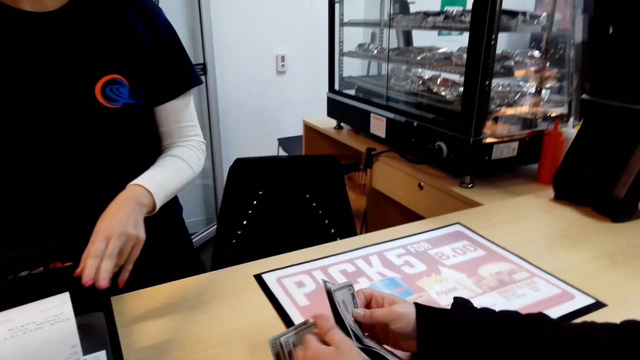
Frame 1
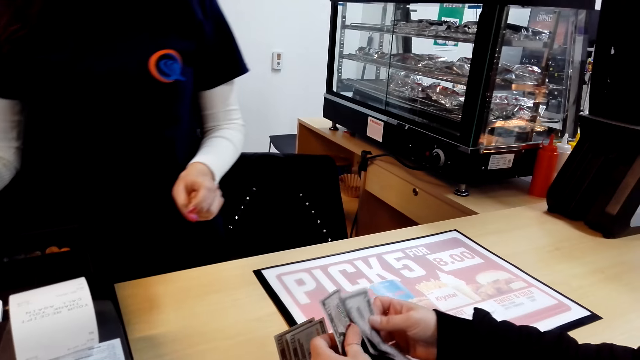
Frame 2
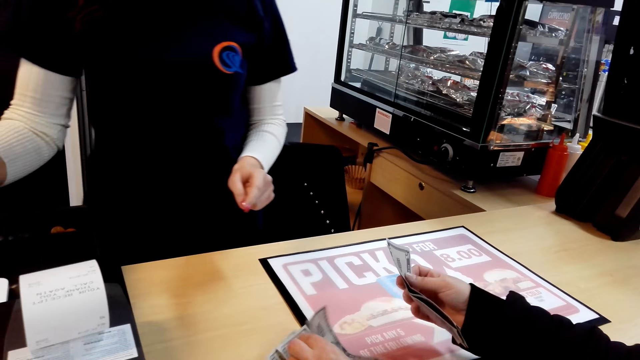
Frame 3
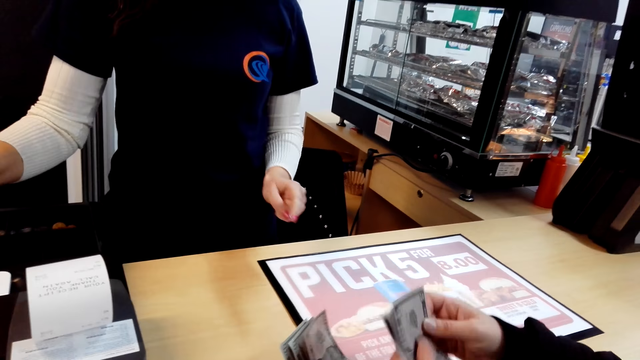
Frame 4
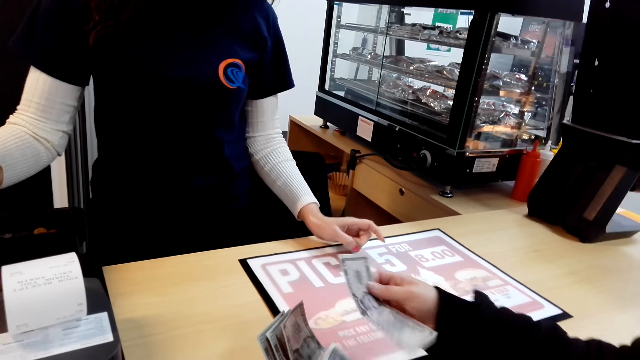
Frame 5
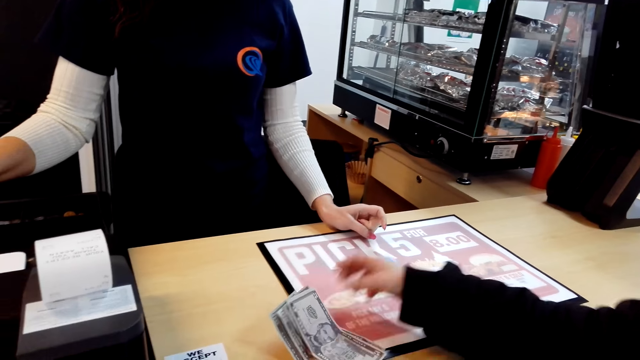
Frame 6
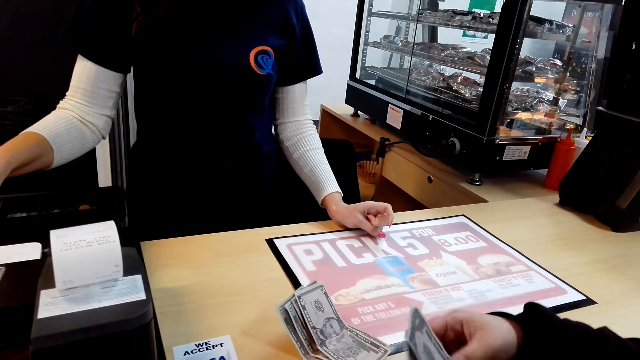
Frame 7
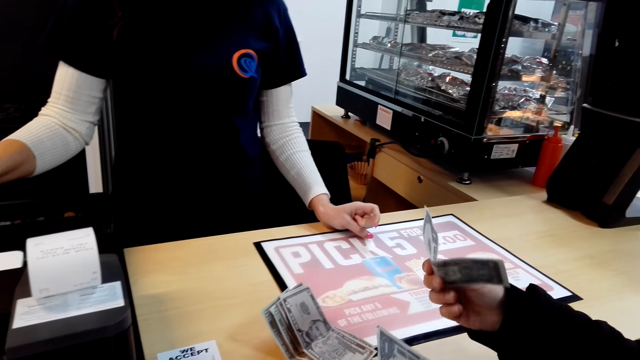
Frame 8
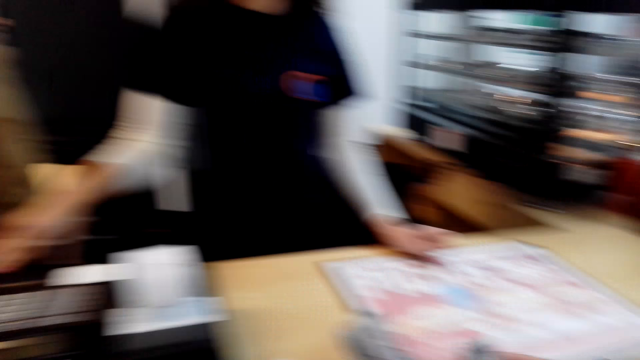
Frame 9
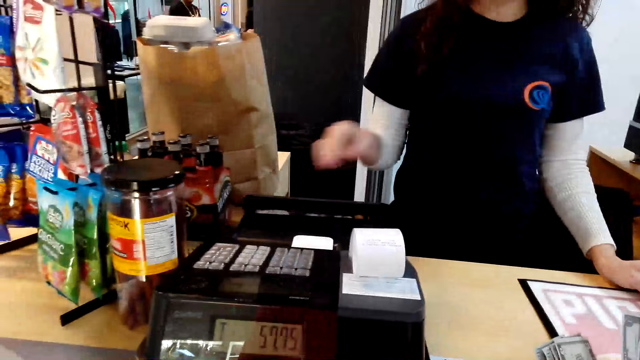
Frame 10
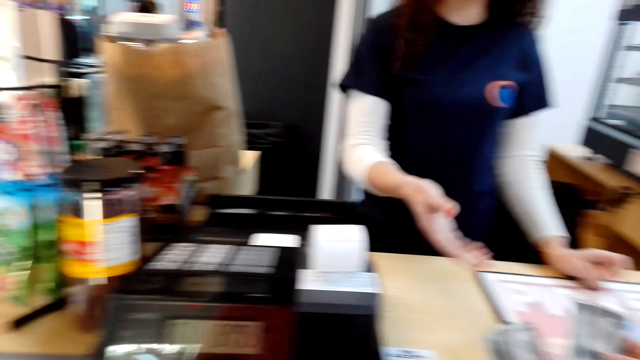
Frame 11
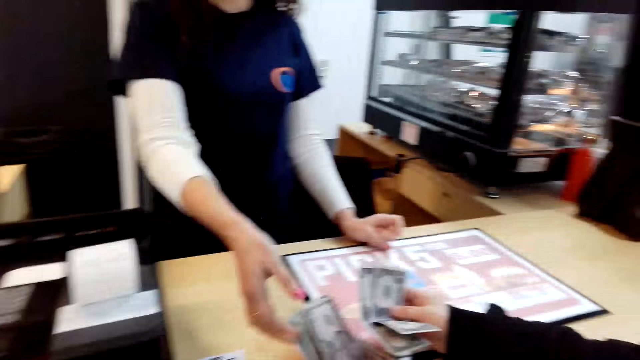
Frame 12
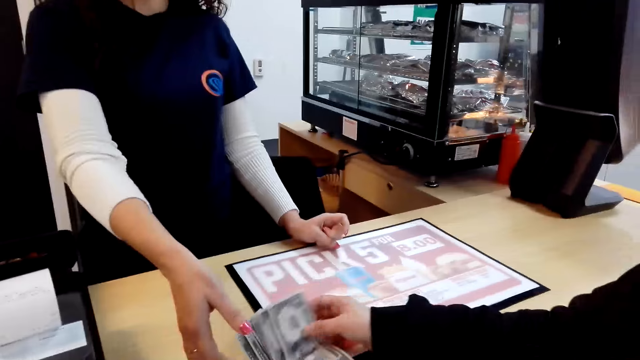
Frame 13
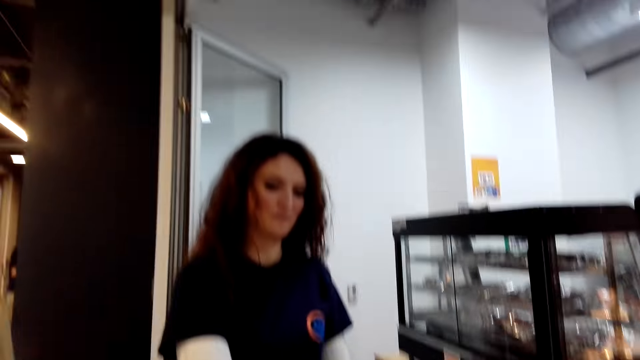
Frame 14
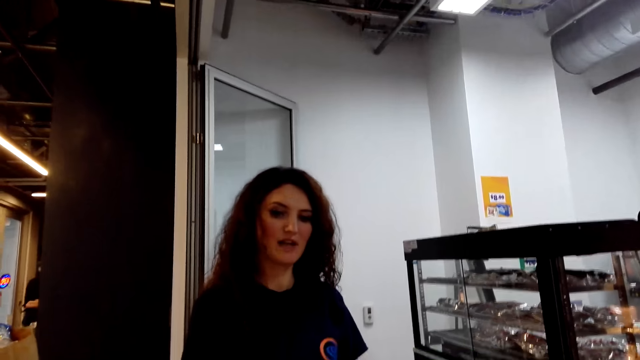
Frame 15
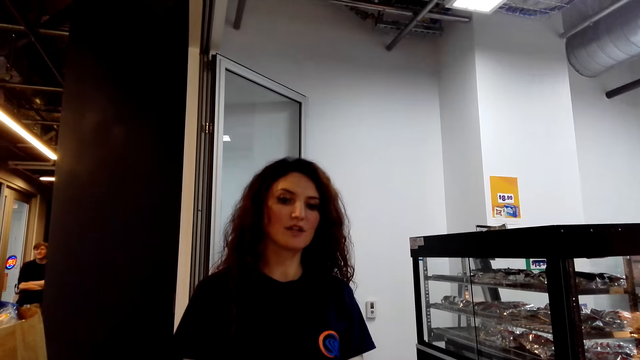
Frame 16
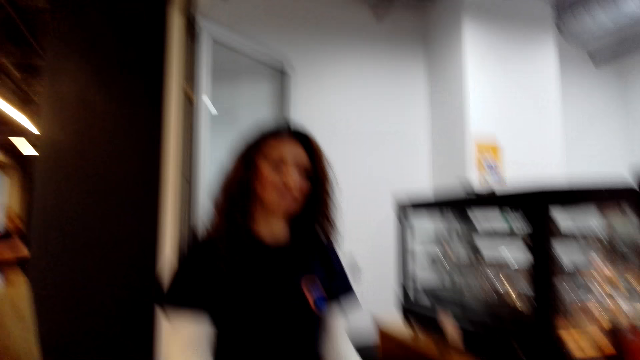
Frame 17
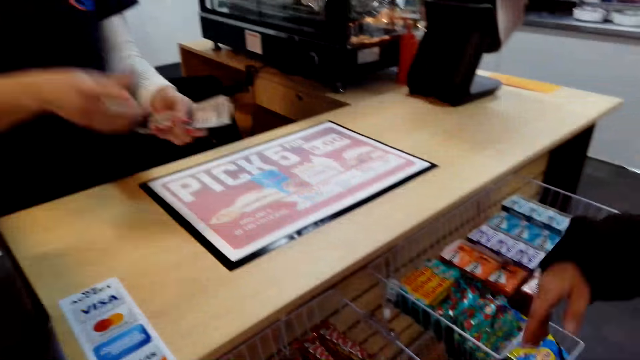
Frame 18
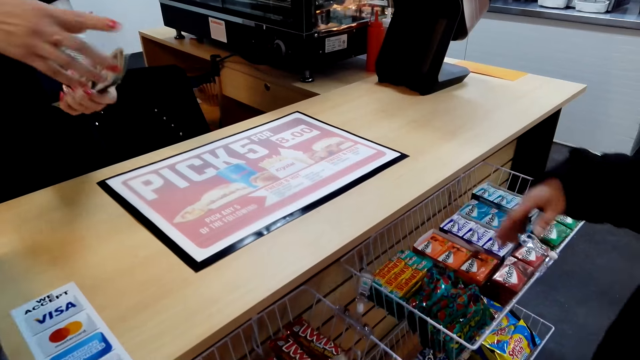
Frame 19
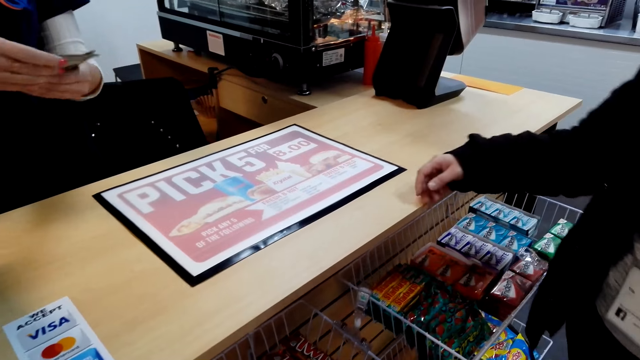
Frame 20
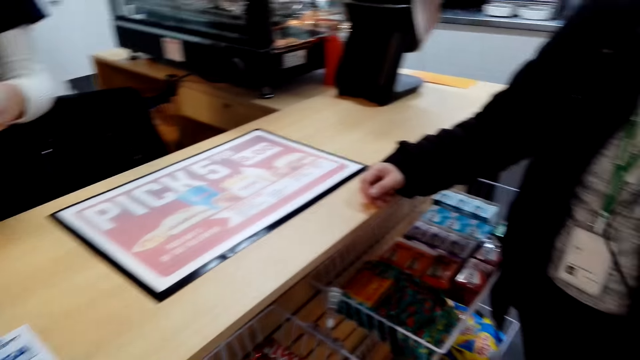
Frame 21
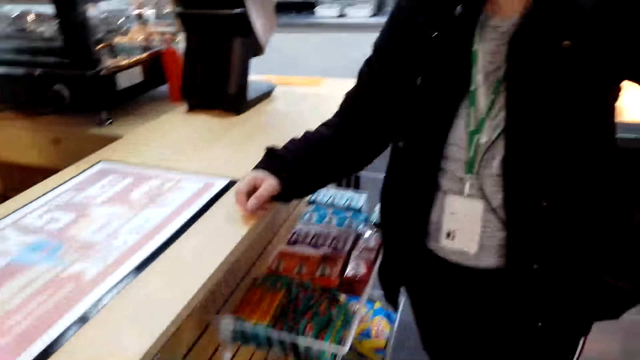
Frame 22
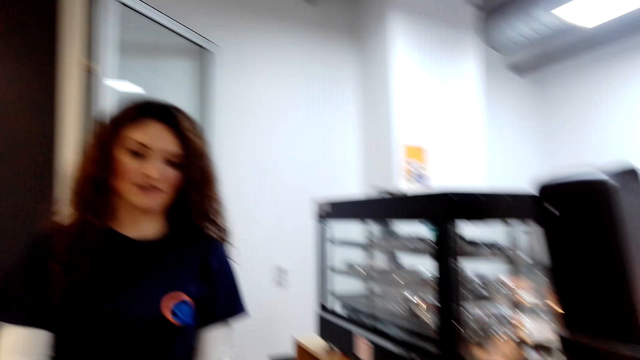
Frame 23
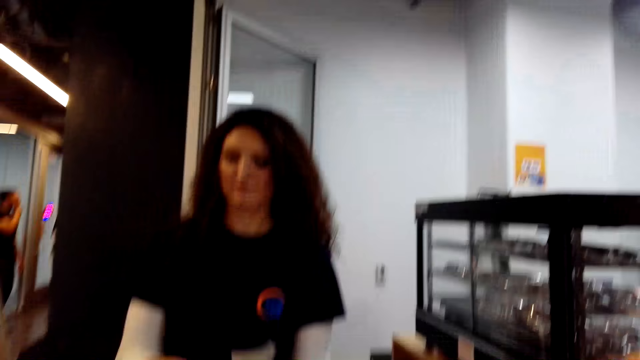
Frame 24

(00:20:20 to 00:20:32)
A woman picks up the money on the counter and talks to the camera wearer. The woman places the dollar on the pile of money and separates the dollars with her hand. The woman places the dollar on the pile of money and separates the dollars with her hand. The camera wearer talks to the woman. Another woman talks to the first woman. The camera wearer talks to the first woman. The first woman places the dollars on the pile of money. The other woman talks to the first woman. The camera wearer talks to the first woman.

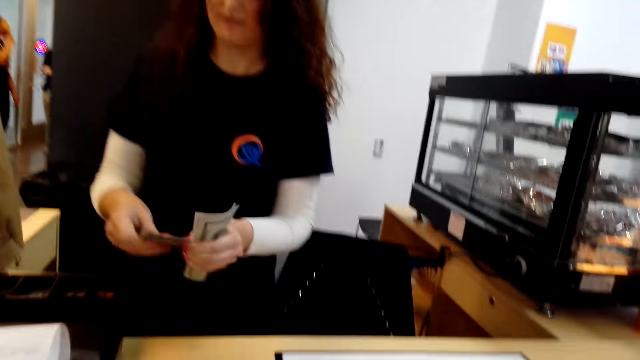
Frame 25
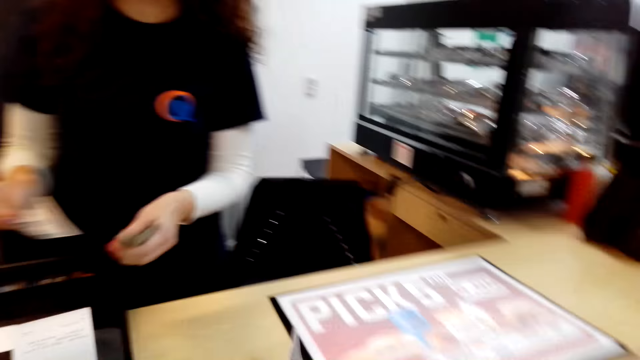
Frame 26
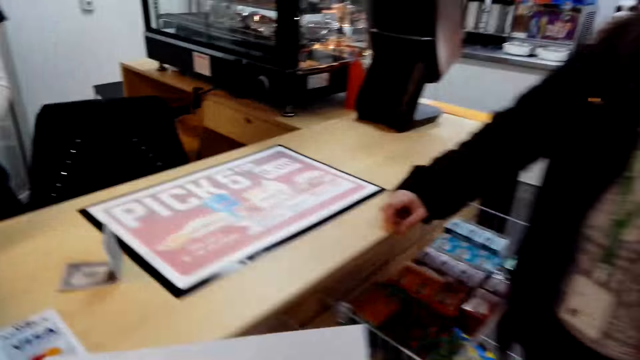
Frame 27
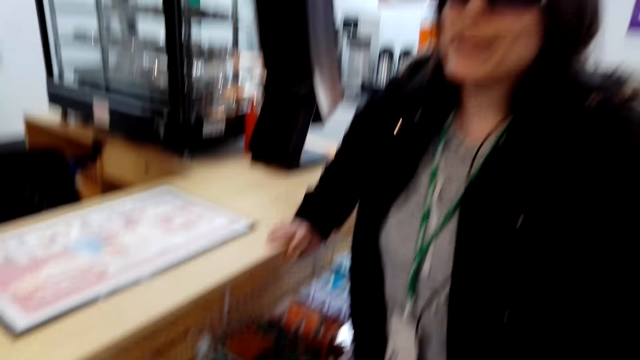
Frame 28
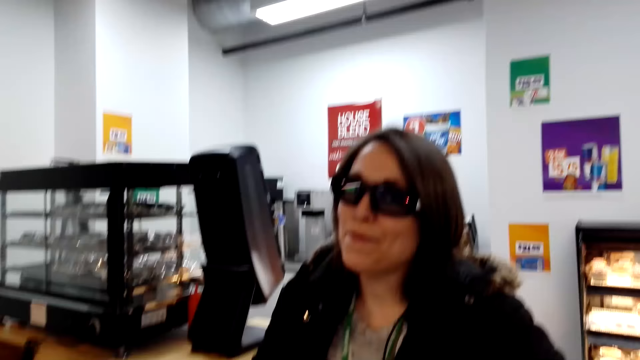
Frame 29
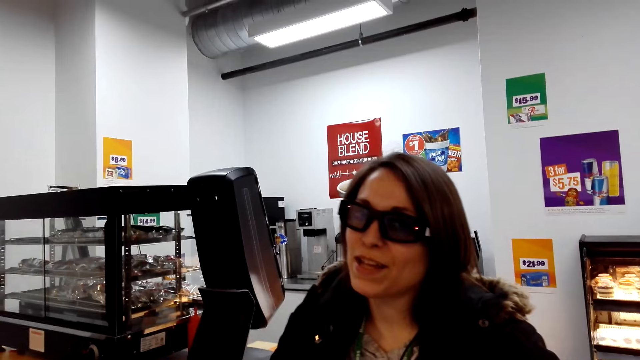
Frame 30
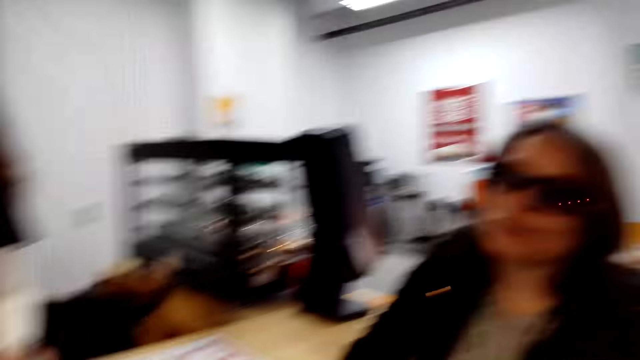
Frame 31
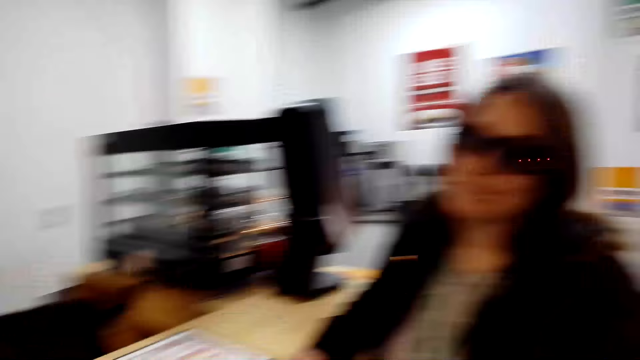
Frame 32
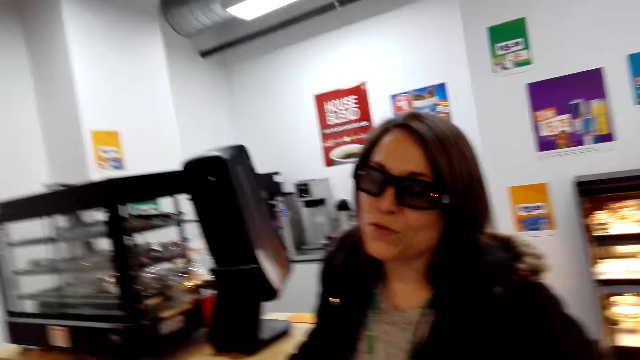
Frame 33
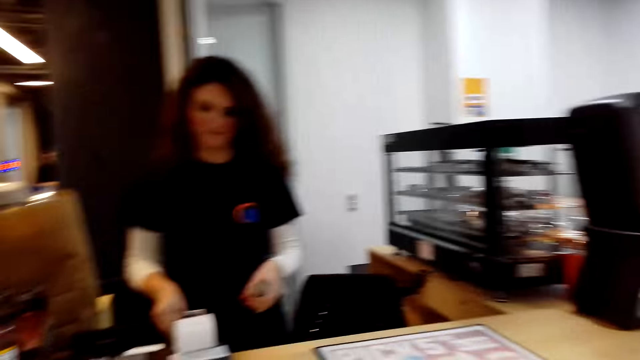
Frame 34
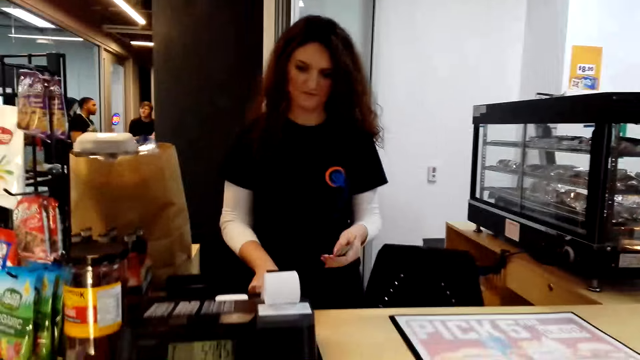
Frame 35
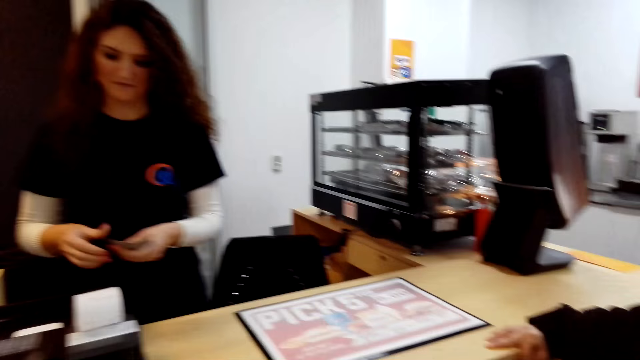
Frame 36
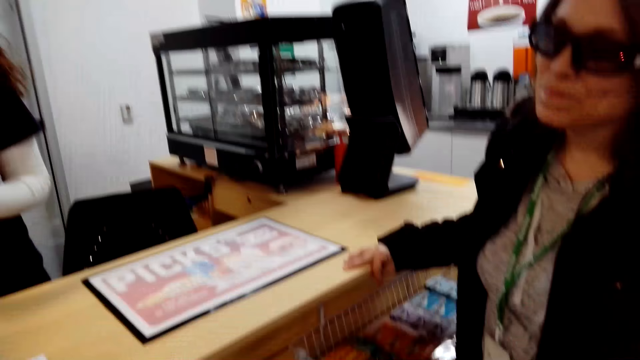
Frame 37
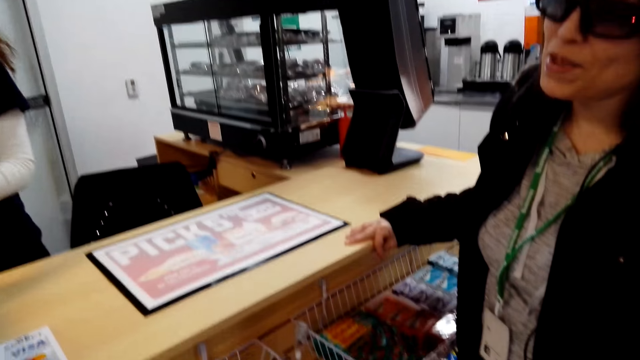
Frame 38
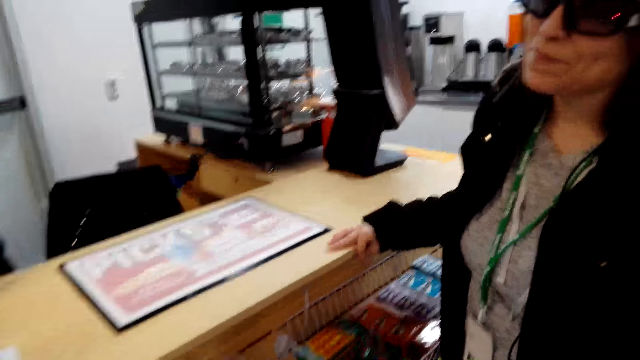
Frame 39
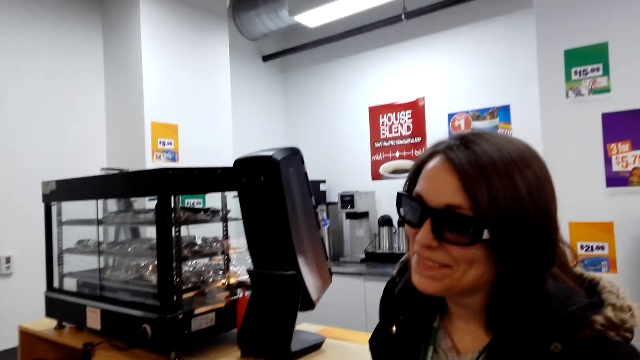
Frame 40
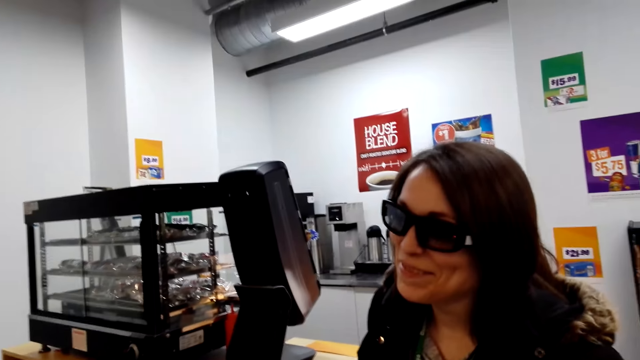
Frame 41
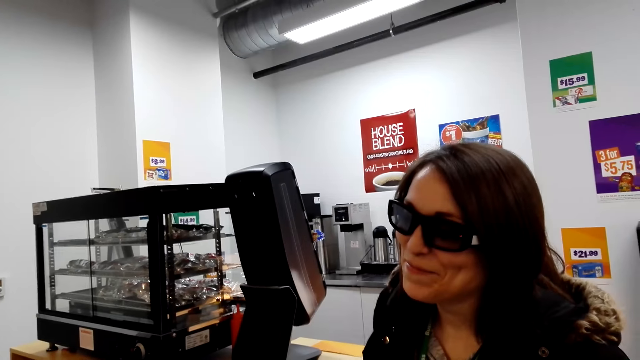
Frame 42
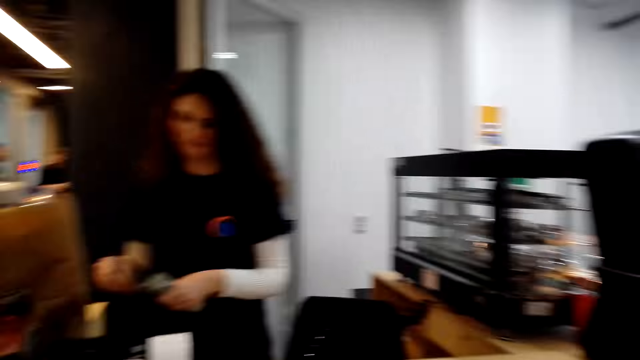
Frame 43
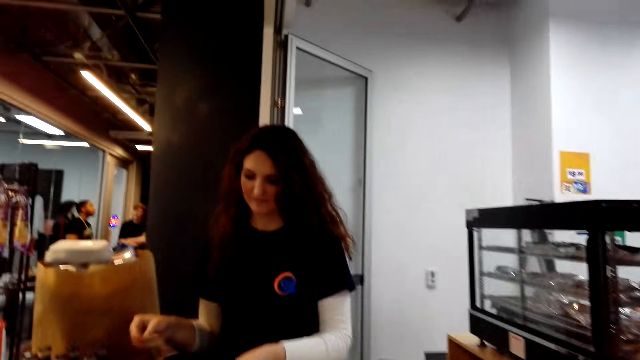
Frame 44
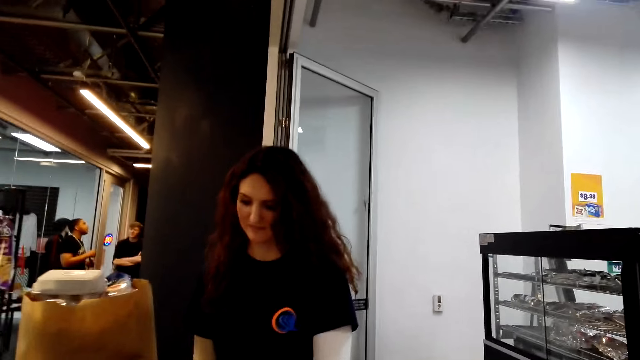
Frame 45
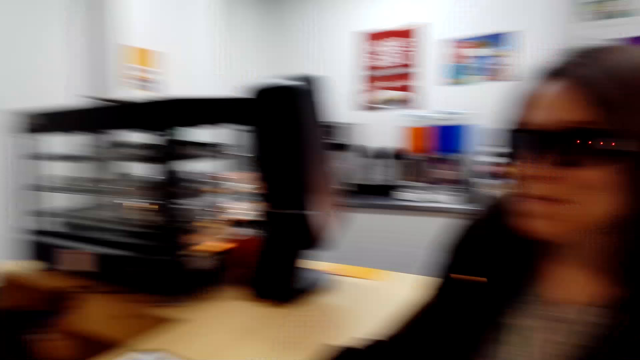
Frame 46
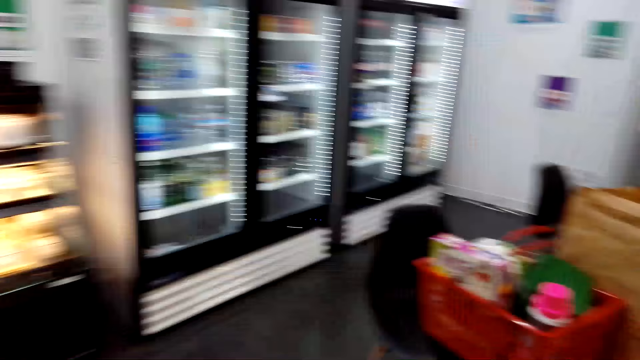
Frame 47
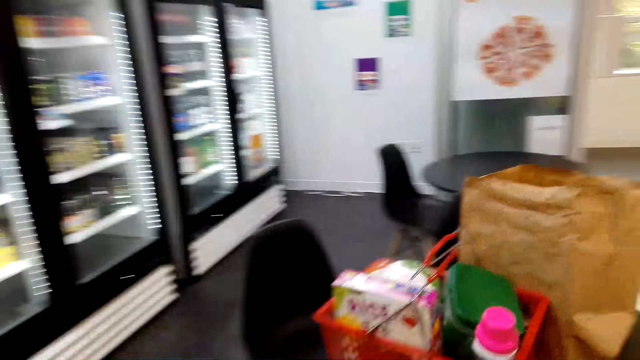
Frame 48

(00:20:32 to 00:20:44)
The camera wearer talks to a woman. They walk towards her shopping basket.
